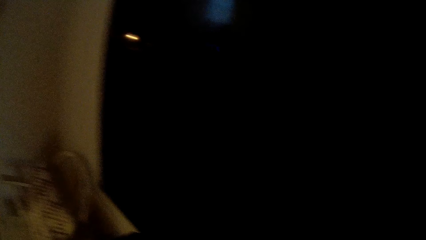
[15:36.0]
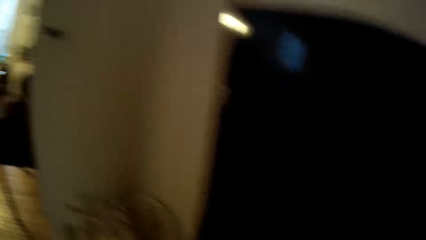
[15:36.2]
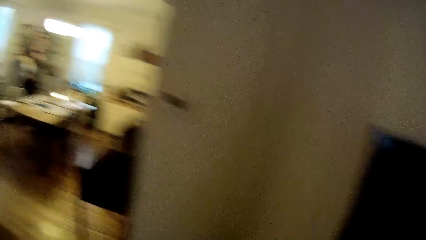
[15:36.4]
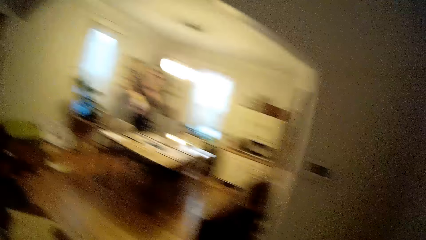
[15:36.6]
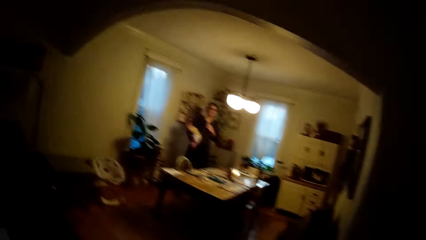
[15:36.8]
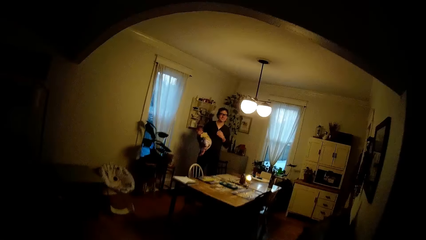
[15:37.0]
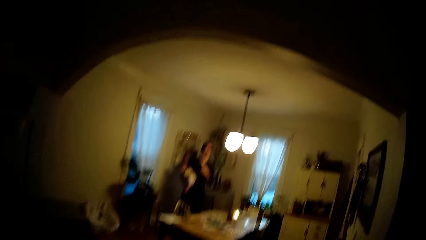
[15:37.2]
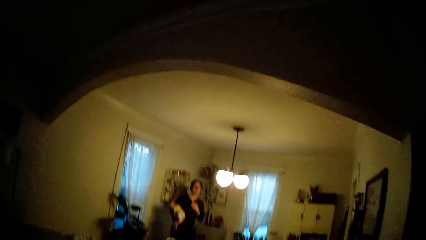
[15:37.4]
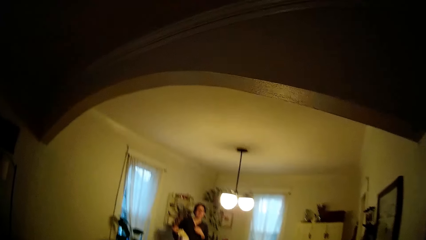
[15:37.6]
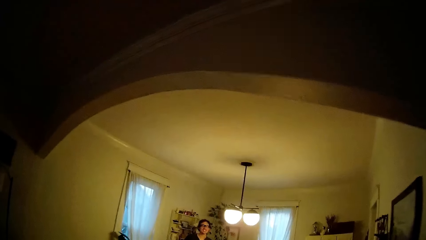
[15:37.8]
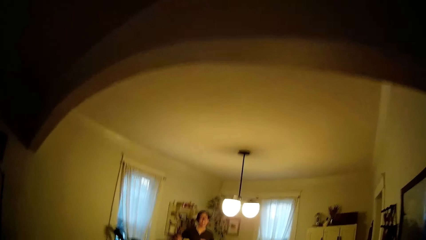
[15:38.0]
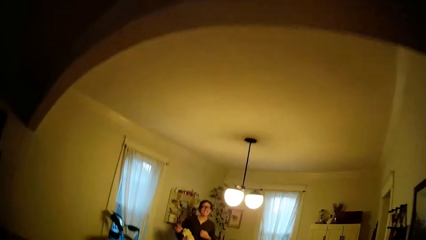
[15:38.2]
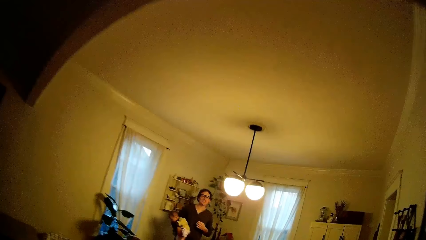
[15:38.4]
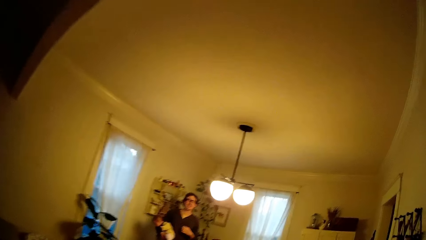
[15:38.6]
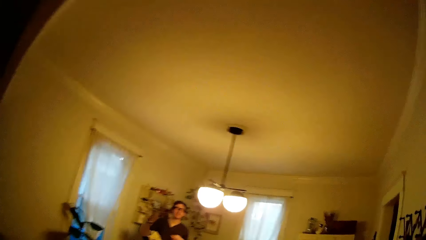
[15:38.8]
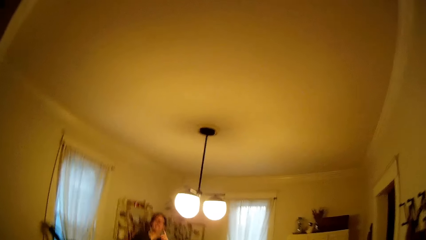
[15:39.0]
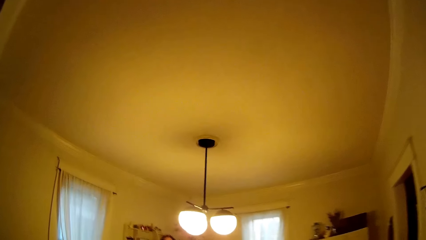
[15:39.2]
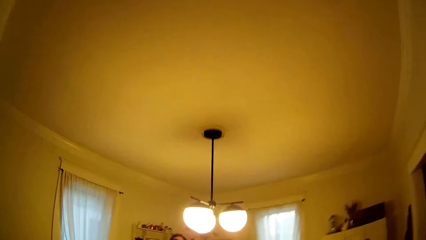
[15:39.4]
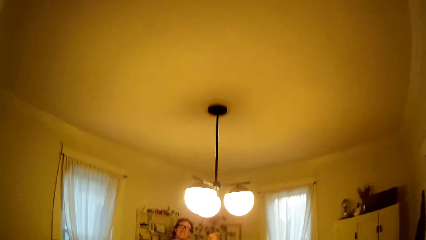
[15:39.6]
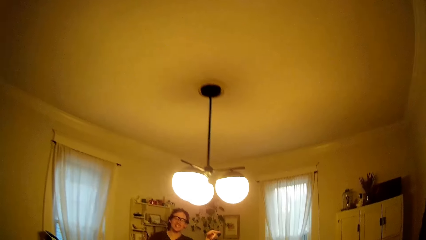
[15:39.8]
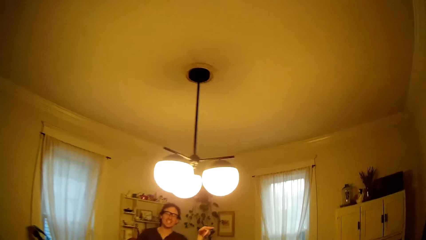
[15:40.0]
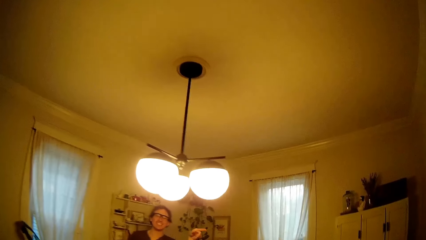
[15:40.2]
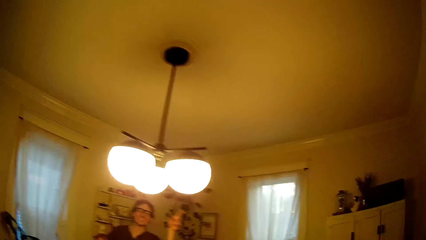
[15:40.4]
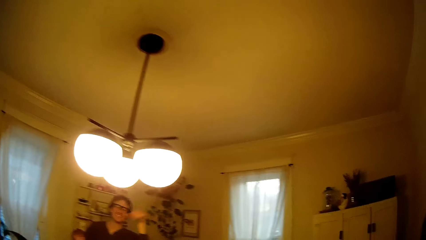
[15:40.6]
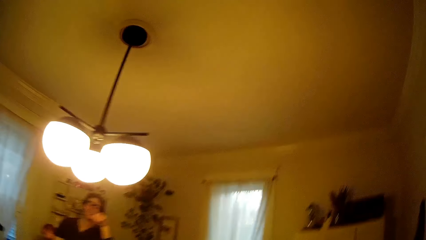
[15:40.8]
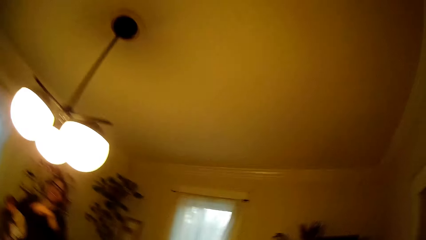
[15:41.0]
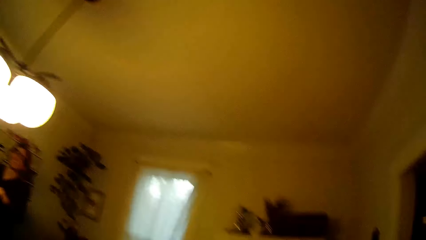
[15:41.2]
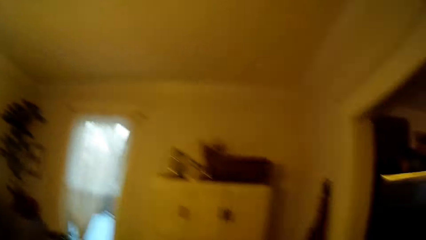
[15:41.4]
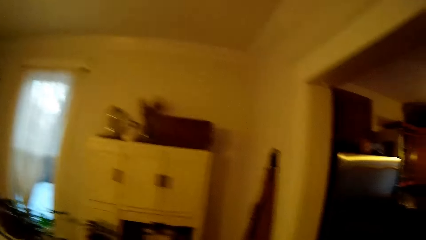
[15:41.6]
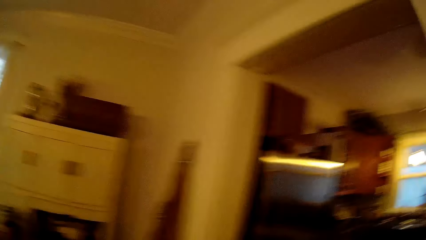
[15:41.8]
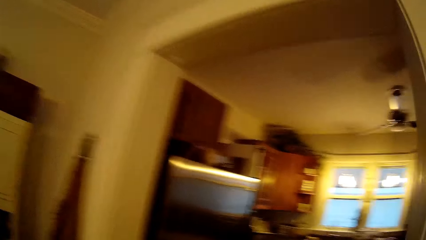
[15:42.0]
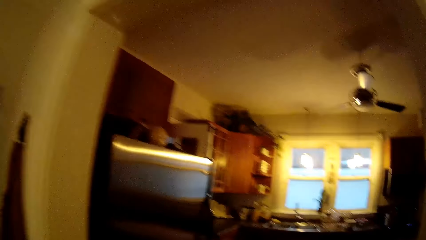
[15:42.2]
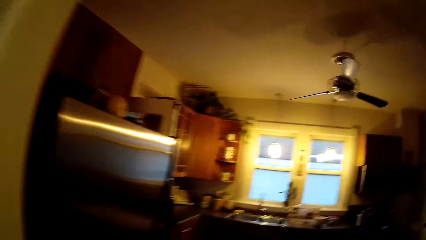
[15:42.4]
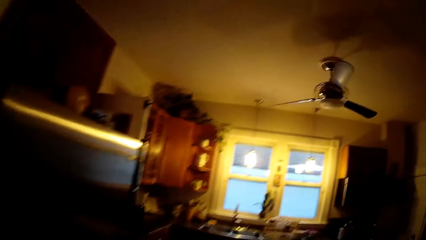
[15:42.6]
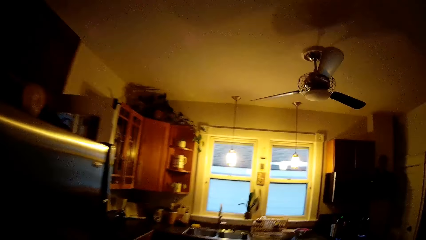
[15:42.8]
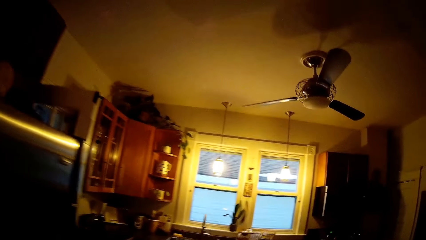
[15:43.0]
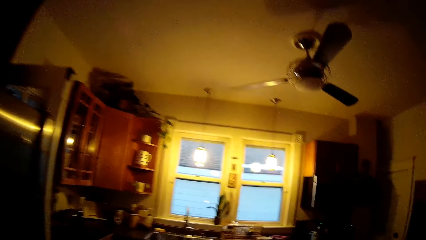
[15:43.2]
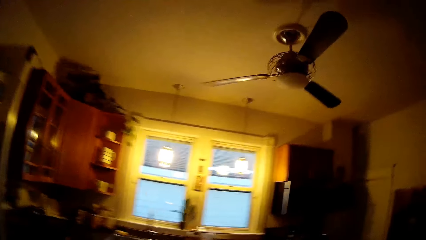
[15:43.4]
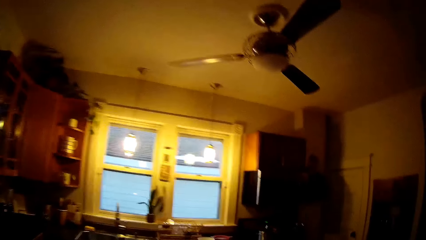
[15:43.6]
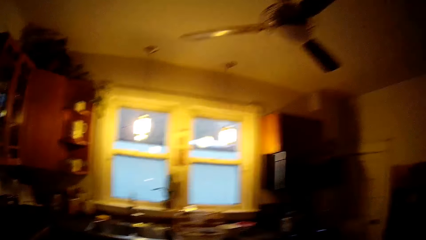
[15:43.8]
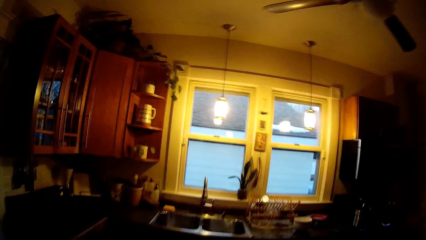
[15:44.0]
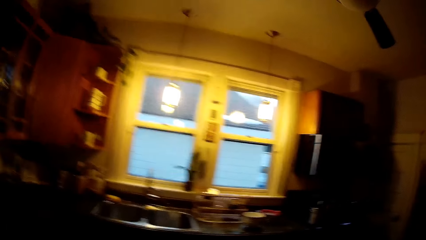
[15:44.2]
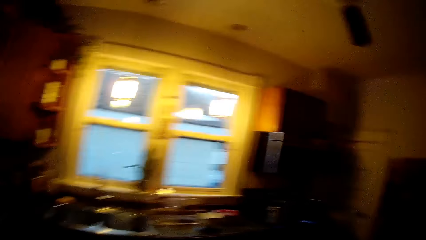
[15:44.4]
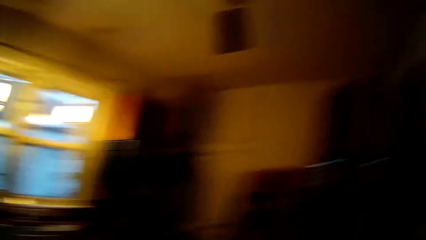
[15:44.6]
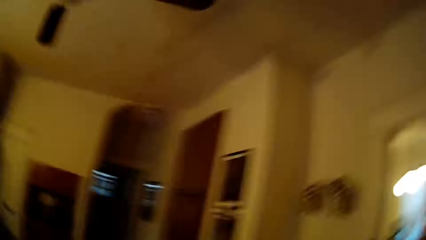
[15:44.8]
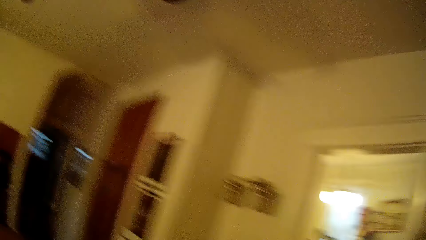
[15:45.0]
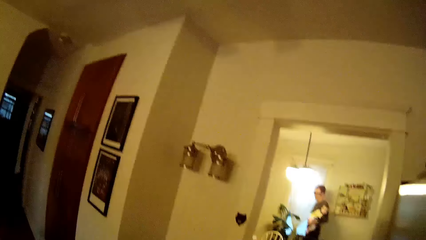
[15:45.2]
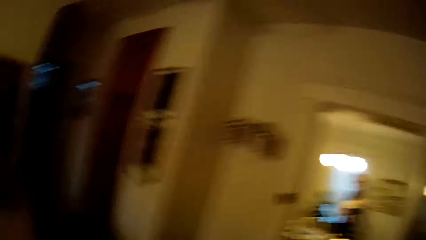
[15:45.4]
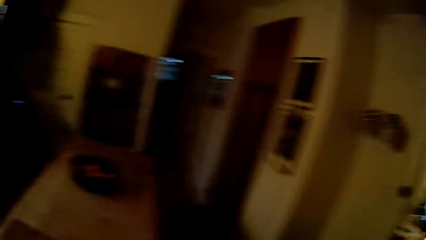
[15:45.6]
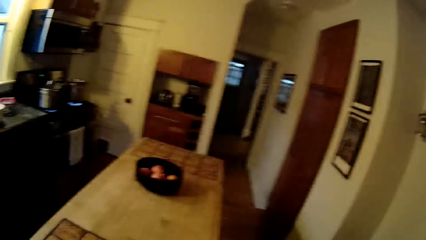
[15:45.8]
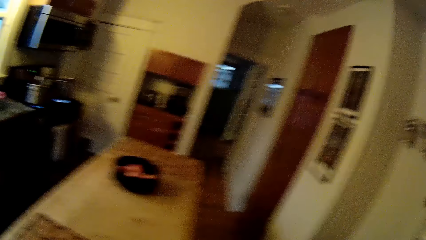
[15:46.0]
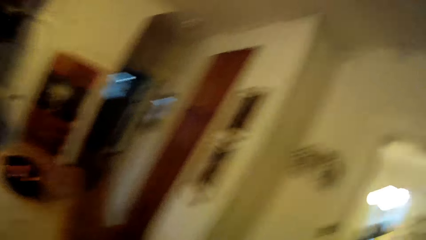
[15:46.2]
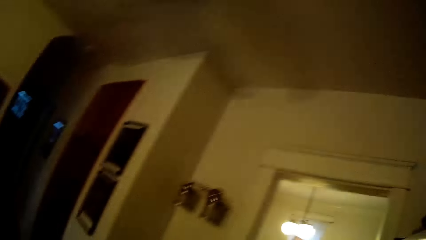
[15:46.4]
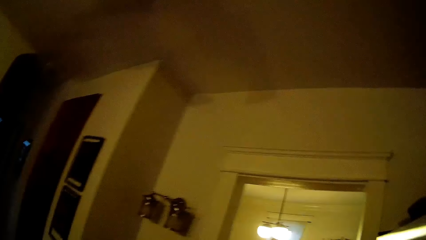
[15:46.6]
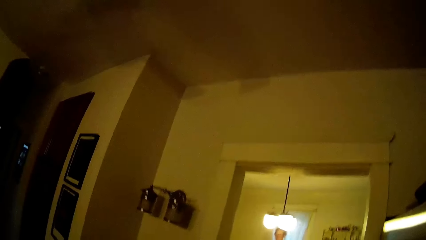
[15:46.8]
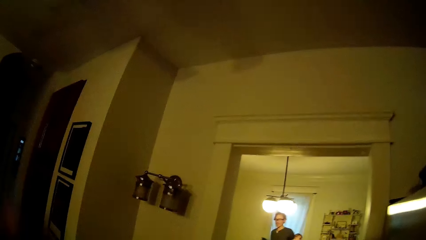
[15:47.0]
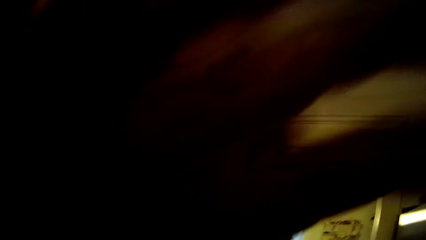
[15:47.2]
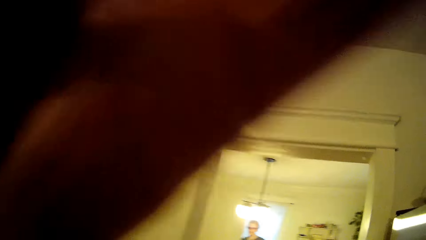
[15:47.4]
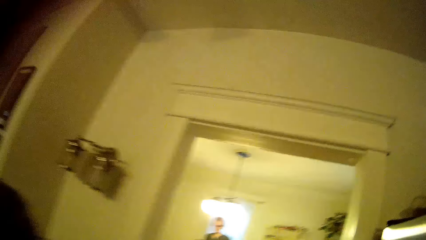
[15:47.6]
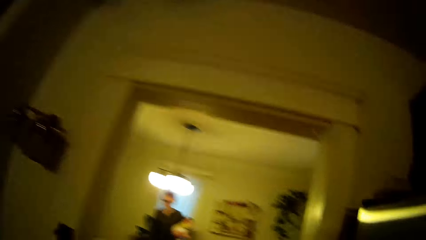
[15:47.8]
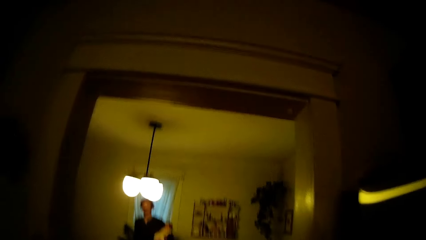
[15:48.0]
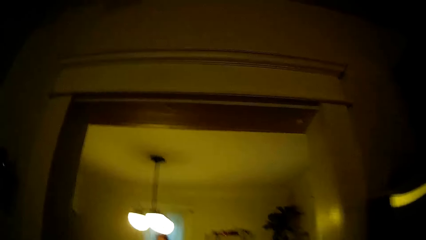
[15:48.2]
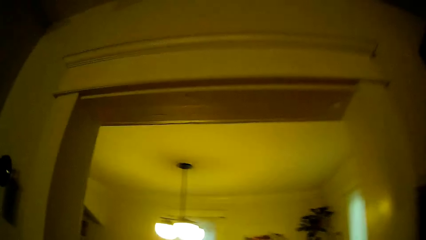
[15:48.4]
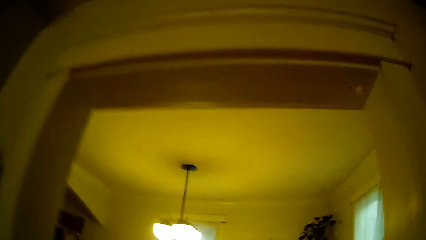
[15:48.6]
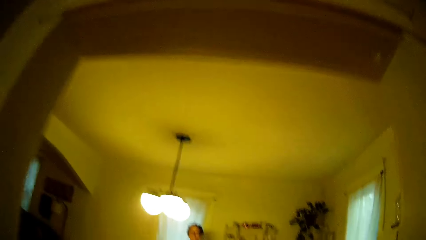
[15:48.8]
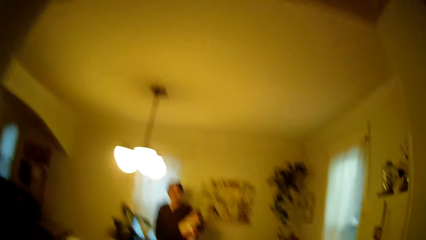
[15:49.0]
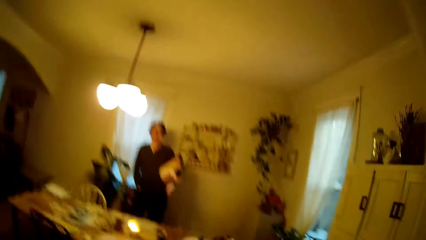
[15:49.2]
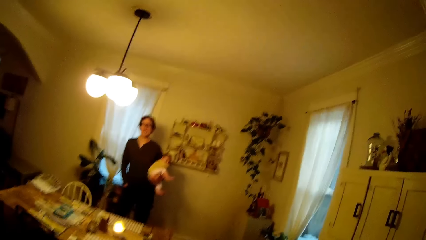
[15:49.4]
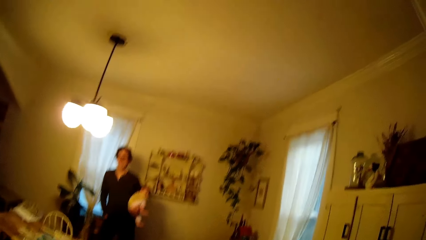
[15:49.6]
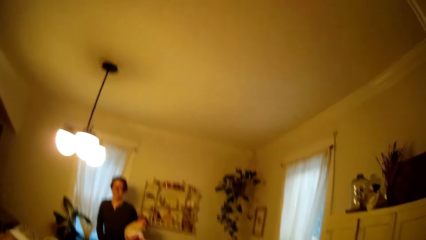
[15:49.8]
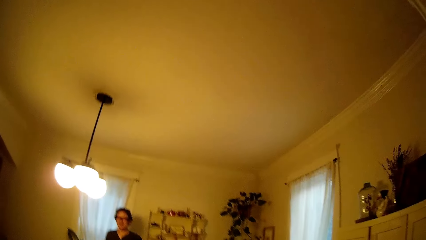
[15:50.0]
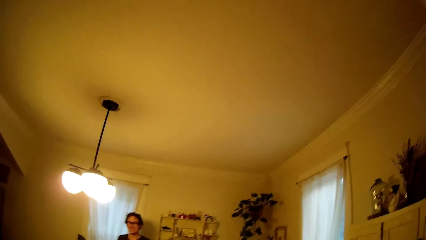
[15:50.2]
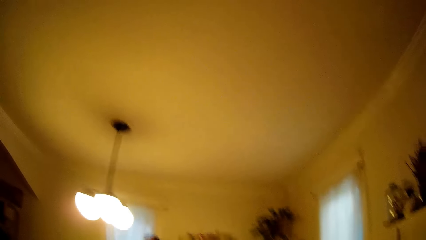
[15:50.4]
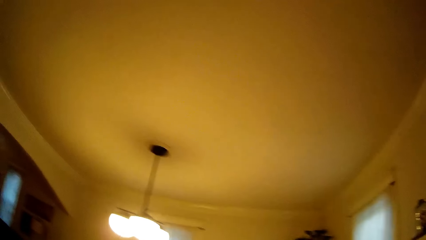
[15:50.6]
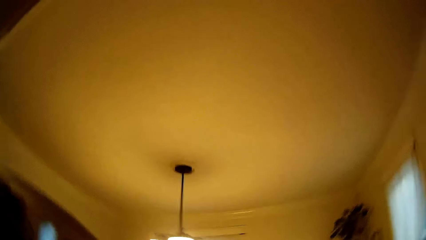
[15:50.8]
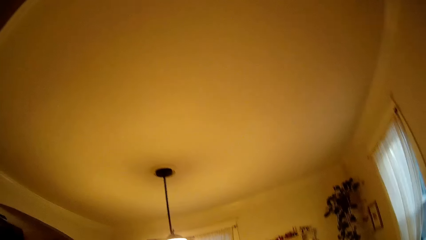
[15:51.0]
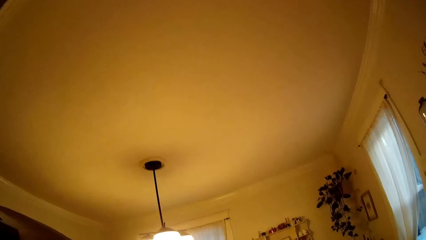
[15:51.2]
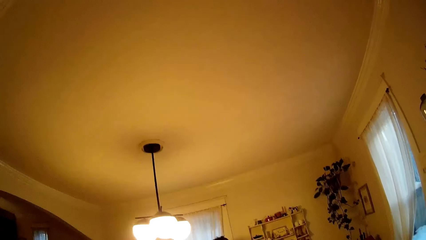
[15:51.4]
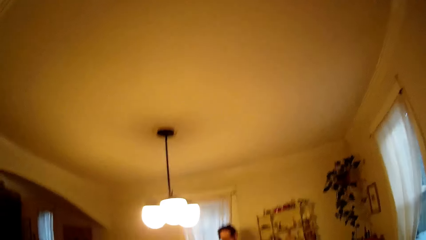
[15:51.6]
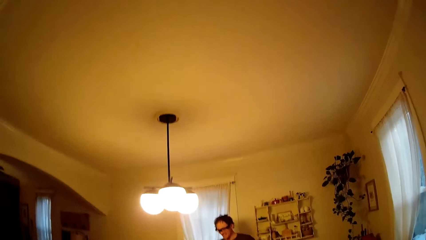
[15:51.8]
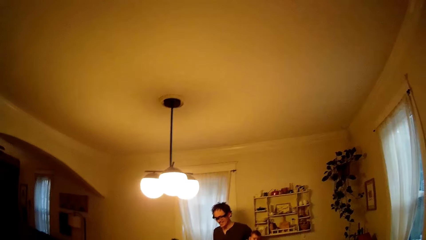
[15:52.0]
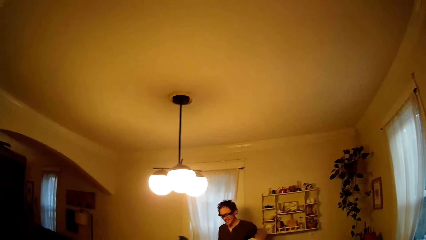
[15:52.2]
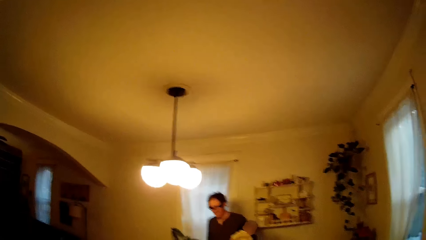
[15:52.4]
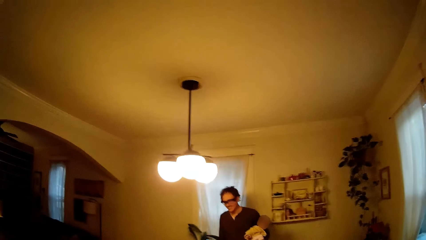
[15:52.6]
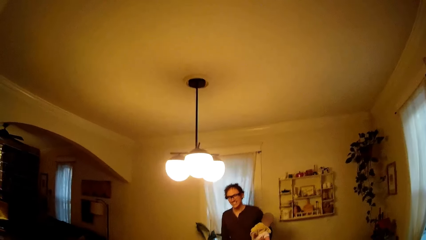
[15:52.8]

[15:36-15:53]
The camera wearer touches the camera with her left hand.
